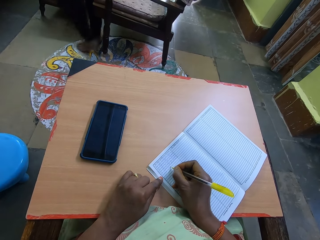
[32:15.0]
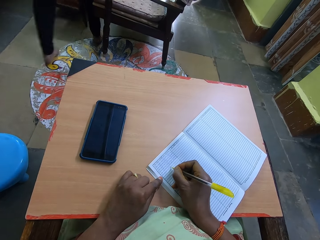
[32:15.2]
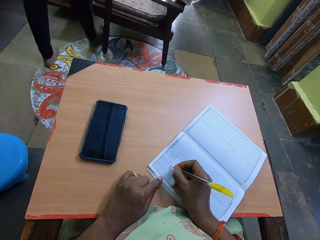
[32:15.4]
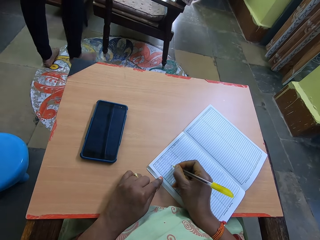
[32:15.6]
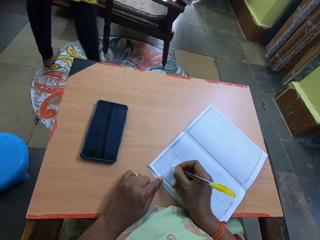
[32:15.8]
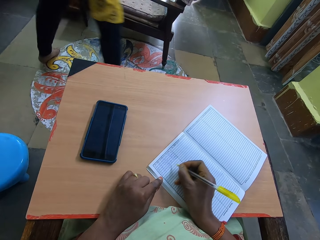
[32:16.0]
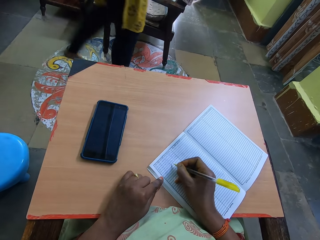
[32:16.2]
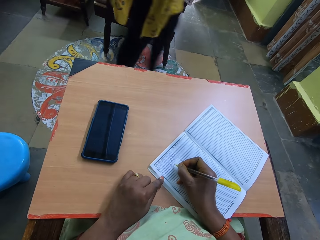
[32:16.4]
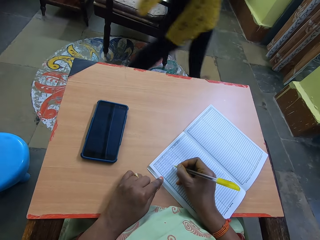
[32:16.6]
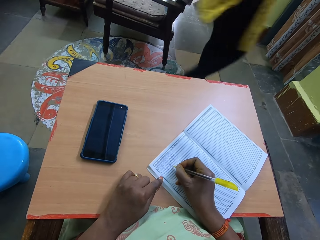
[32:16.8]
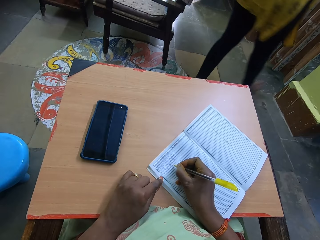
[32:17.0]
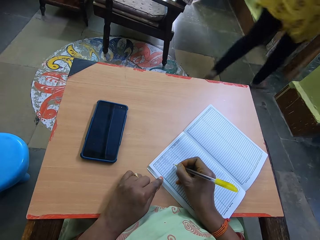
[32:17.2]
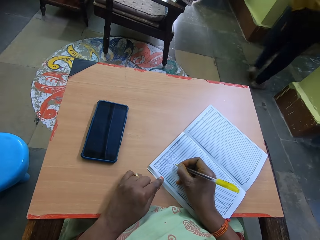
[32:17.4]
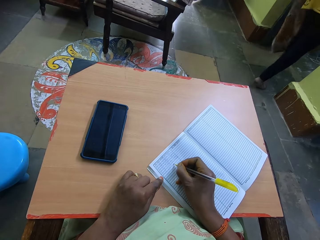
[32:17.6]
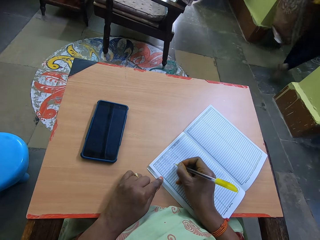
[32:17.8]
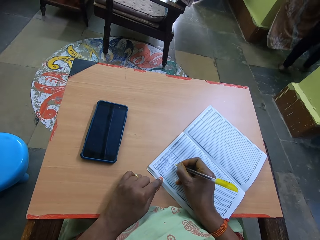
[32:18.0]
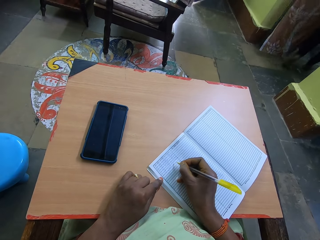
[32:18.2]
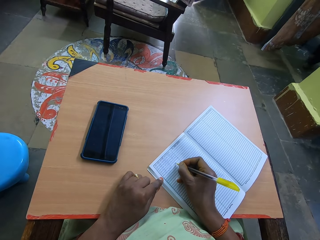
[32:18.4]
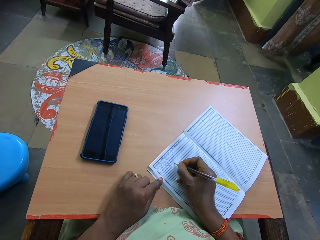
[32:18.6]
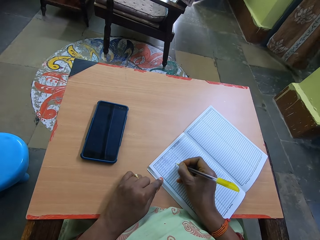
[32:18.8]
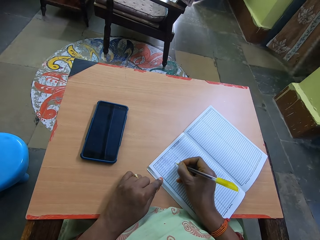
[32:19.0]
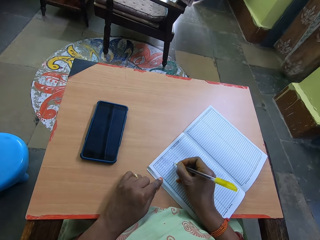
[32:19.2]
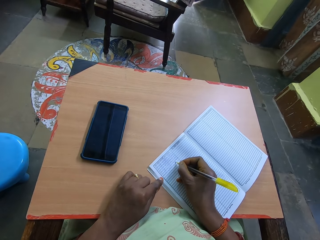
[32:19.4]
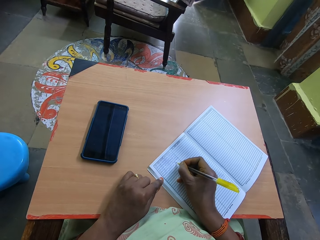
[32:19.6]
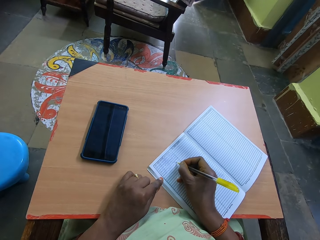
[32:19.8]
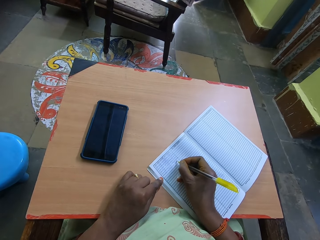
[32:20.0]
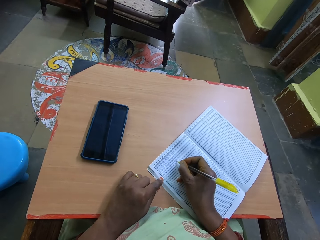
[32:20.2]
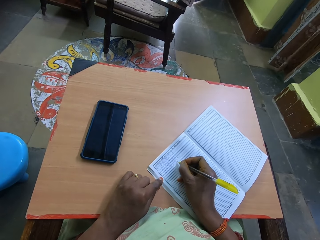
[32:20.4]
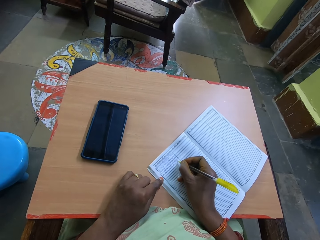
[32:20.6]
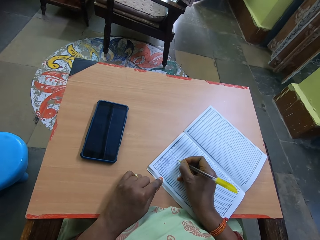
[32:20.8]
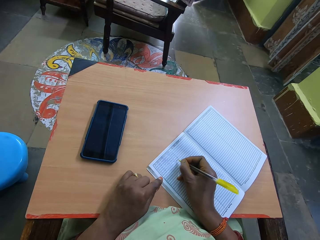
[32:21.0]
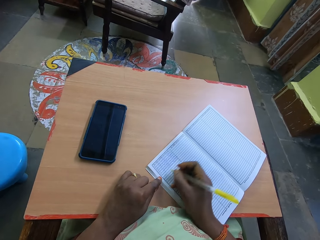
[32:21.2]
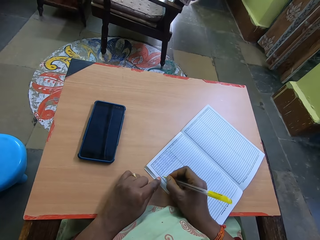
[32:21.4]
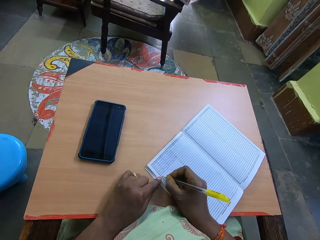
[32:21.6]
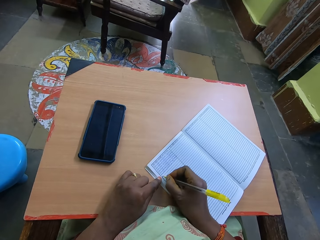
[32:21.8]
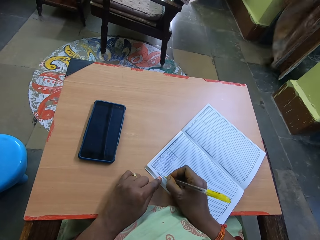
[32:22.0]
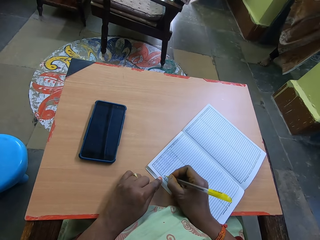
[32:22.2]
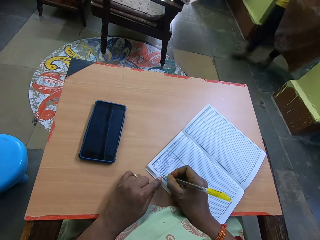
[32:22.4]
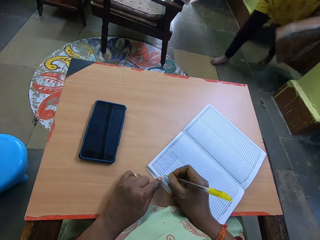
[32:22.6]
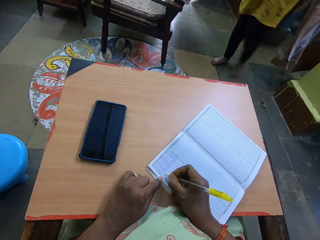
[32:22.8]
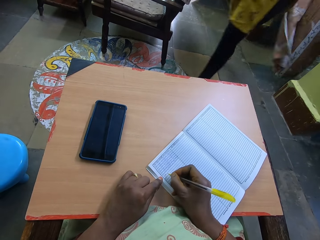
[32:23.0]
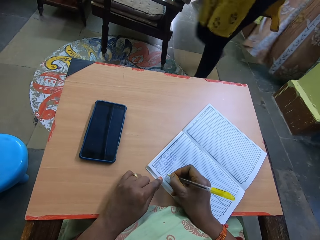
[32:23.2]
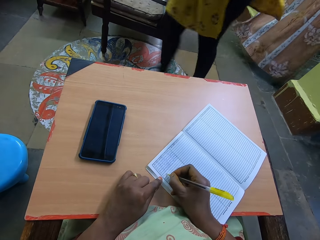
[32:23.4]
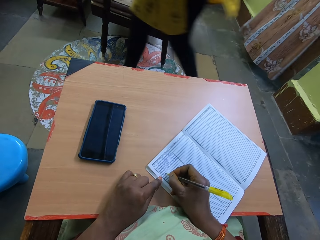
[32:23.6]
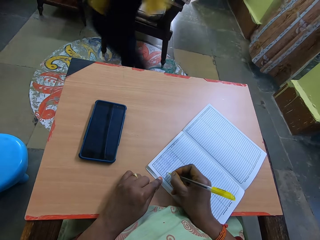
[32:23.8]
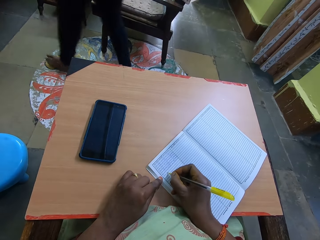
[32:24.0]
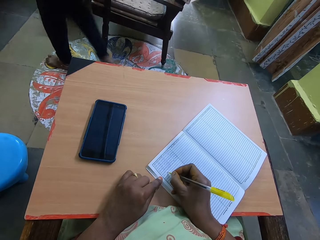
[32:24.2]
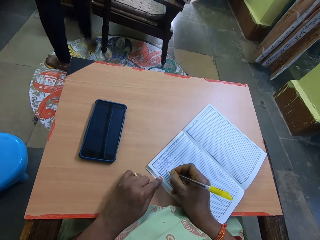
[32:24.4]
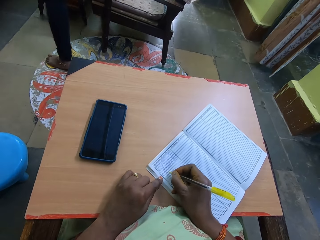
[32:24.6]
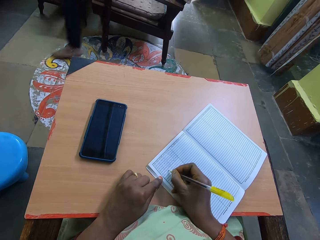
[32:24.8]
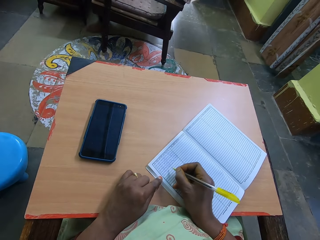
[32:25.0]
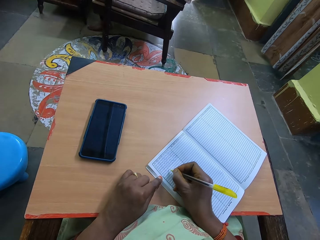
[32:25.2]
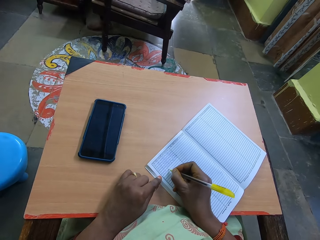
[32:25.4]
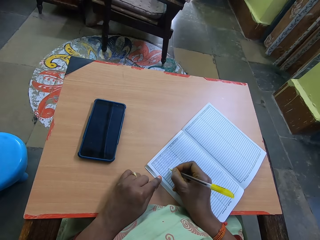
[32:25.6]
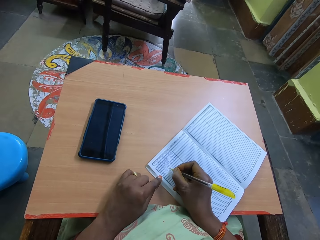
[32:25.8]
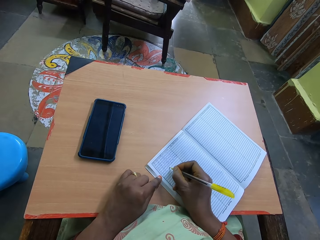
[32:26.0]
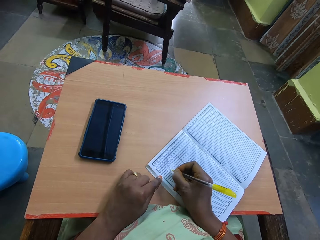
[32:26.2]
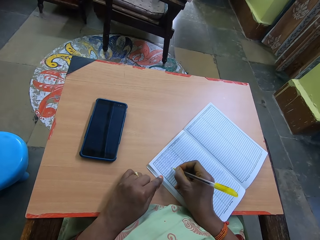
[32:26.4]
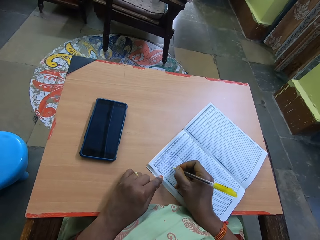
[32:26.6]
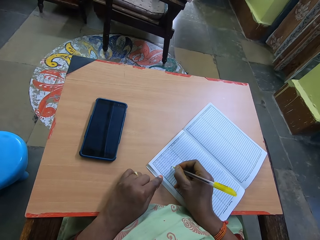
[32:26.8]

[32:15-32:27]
The camera wearer writes in the book with the pen in her right hand. A woman gets out of the room. The woman gets back in the room.

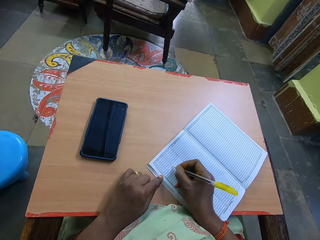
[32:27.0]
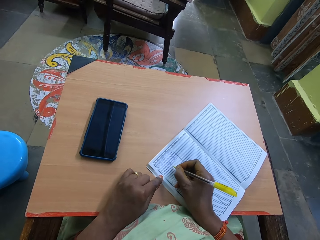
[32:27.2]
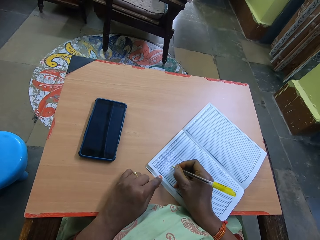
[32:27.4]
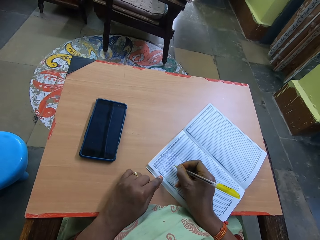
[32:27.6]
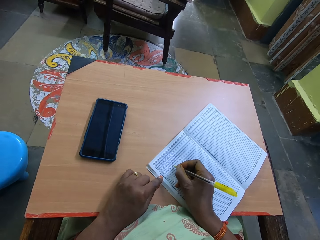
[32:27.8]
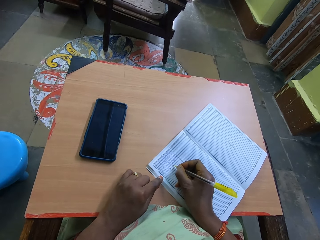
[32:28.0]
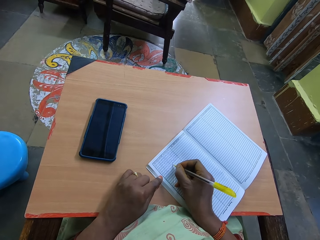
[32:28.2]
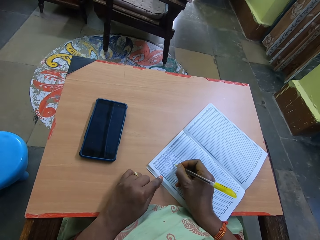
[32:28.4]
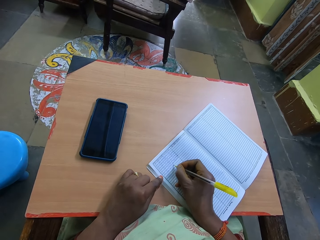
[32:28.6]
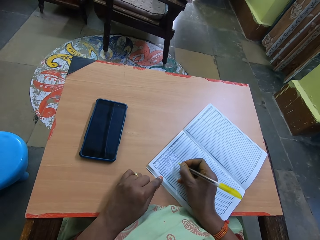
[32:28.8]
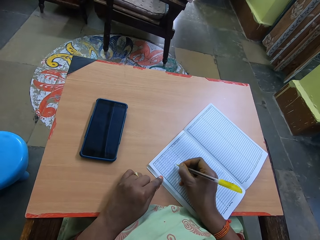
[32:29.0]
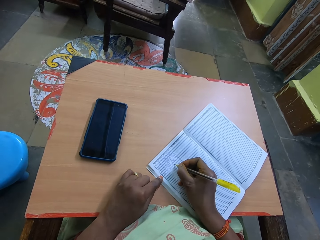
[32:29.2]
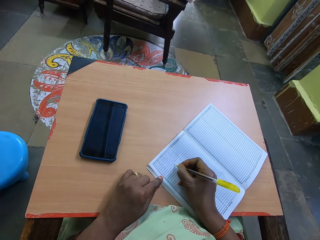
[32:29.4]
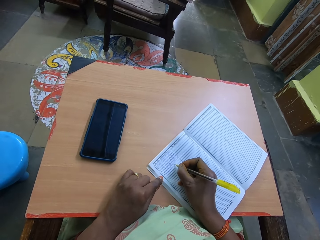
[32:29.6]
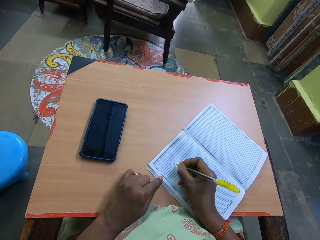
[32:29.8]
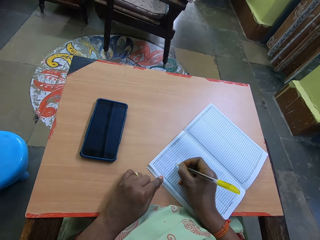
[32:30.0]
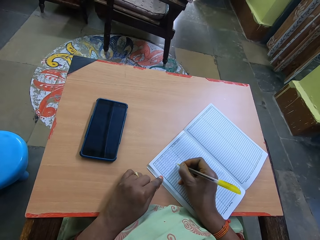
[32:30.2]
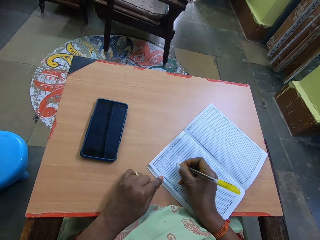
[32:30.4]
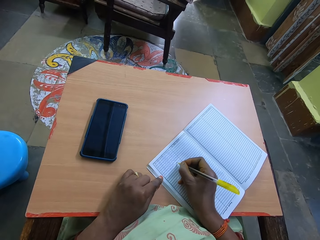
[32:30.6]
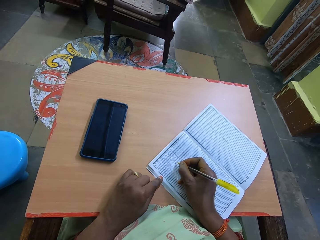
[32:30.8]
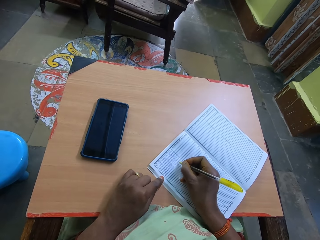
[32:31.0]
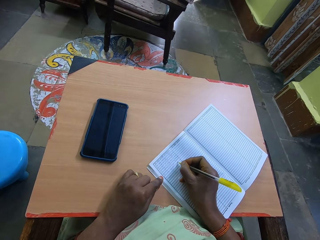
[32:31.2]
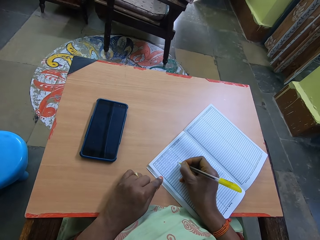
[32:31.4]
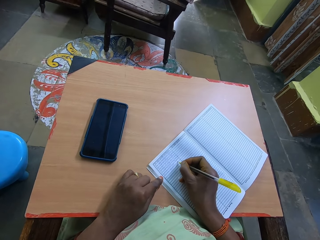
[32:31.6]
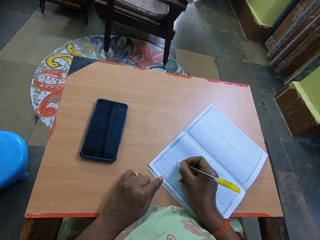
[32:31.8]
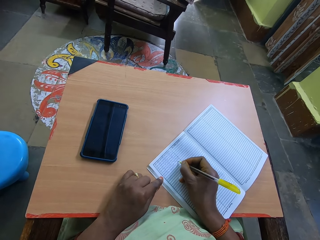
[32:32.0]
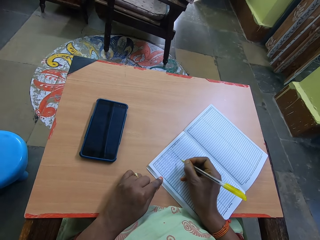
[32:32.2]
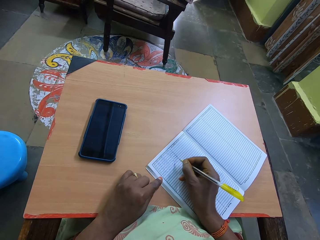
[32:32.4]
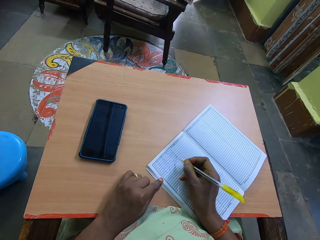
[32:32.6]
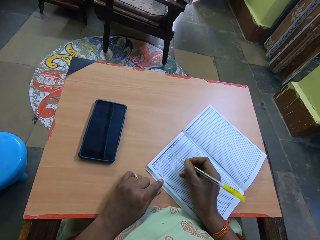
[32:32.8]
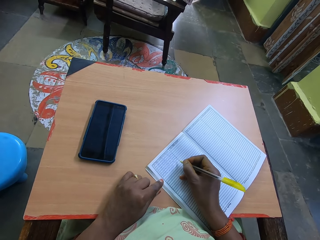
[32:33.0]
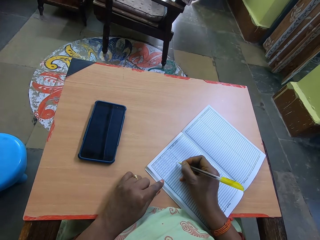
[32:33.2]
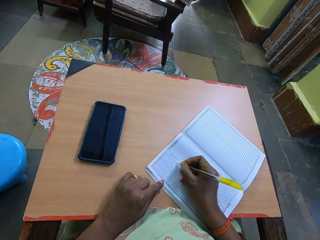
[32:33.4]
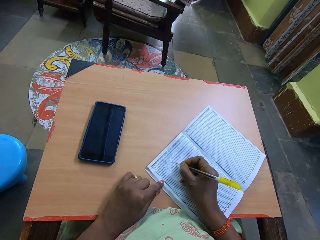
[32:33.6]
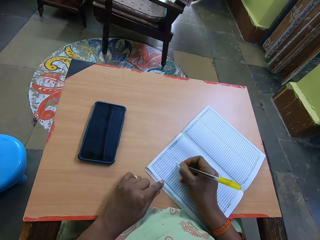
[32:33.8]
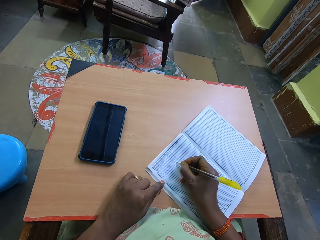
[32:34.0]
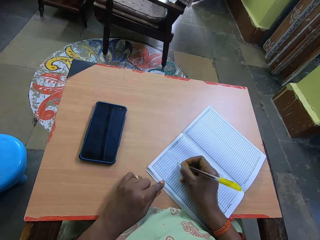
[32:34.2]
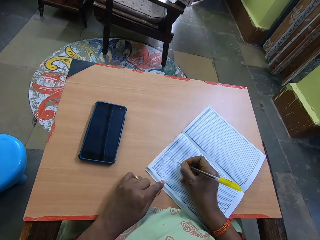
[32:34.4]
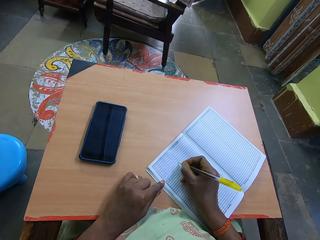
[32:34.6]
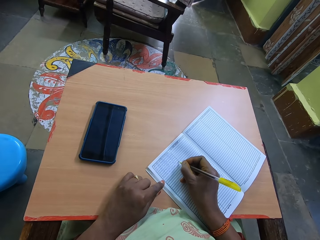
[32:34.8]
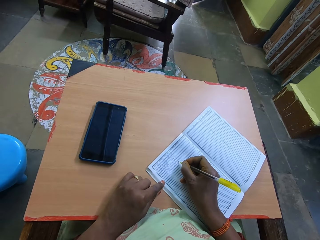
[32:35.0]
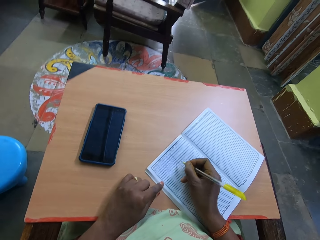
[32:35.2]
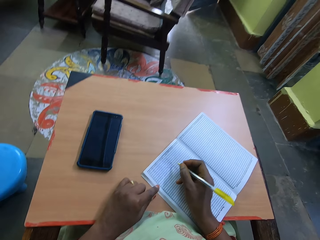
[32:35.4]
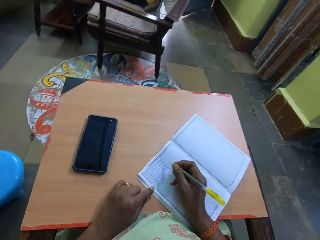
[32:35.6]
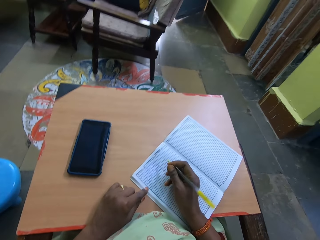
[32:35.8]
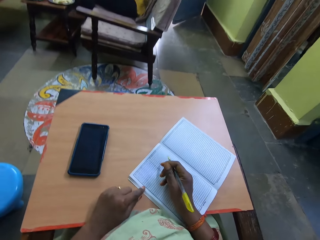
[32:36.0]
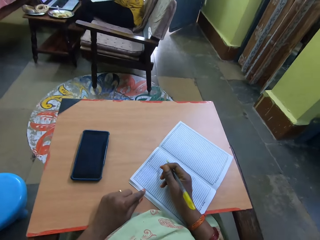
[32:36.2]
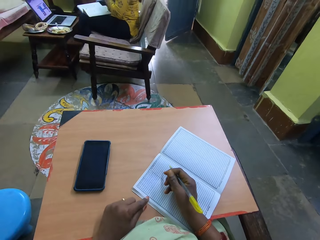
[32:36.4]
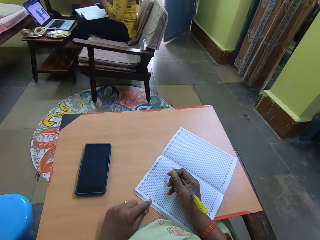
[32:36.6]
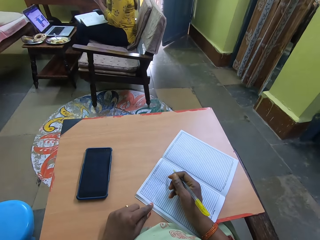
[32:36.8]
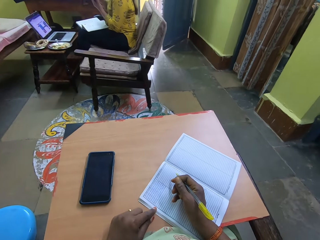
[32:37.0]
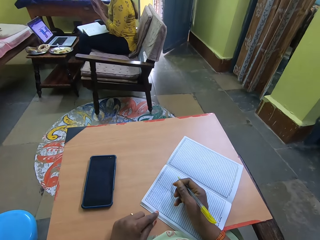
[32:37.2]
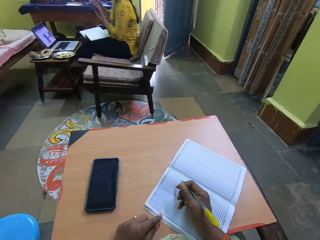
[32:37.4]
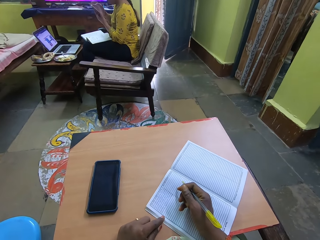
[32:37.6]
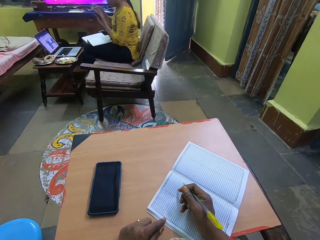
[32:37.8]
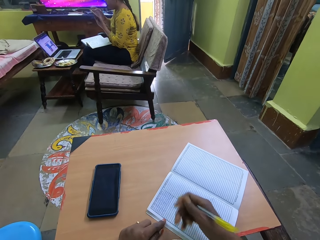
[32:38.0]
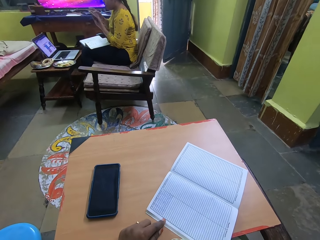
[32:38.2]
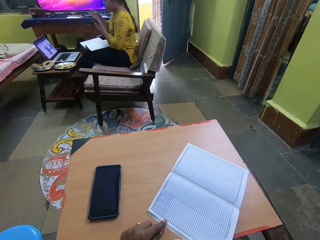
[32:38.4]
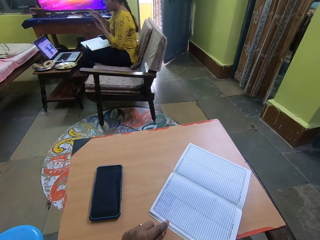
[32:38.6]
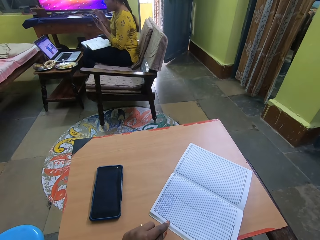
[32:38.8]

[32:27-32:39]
The camera wearer stops to write for a while.
